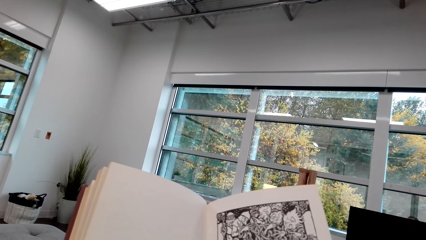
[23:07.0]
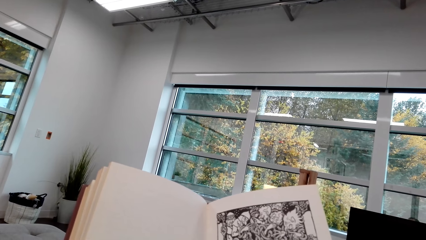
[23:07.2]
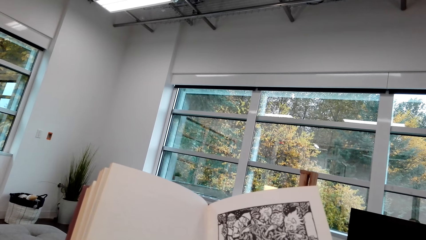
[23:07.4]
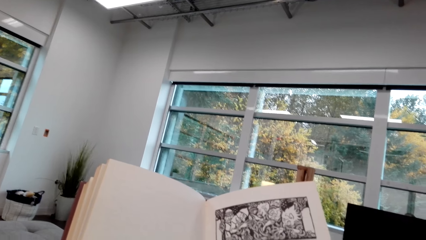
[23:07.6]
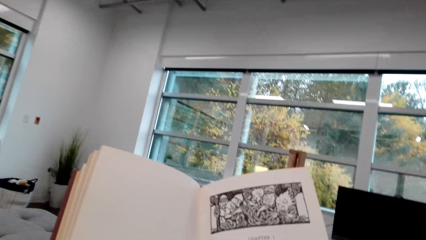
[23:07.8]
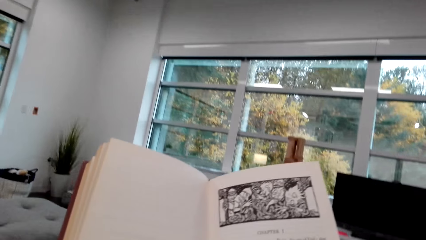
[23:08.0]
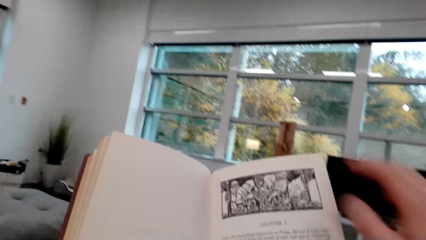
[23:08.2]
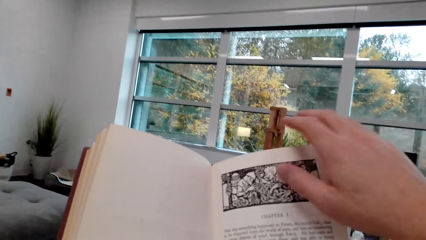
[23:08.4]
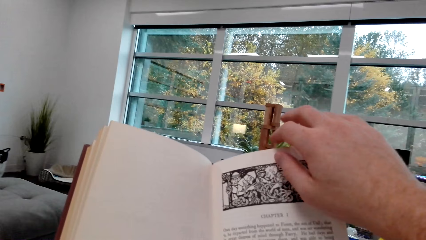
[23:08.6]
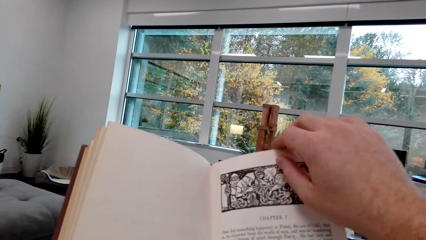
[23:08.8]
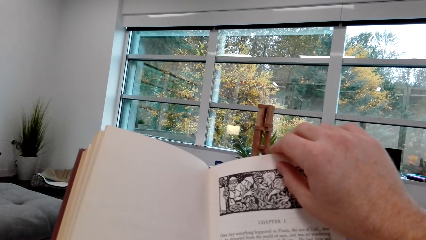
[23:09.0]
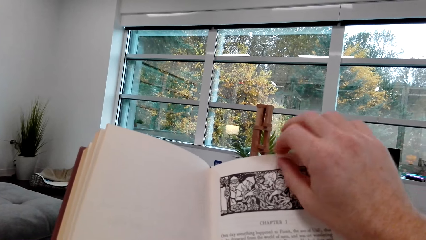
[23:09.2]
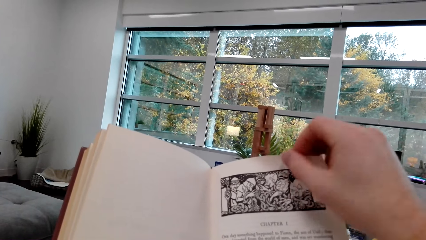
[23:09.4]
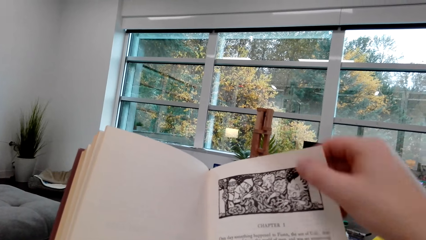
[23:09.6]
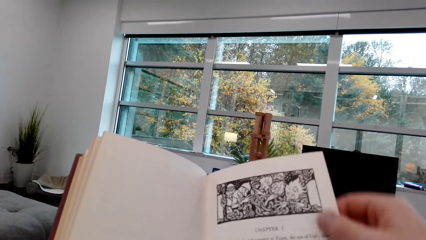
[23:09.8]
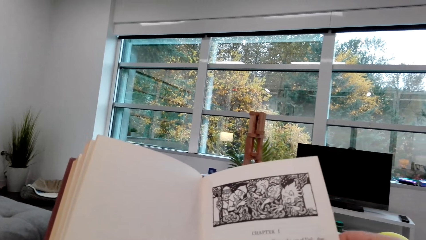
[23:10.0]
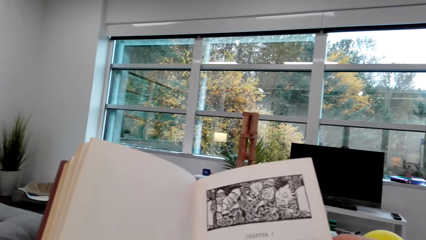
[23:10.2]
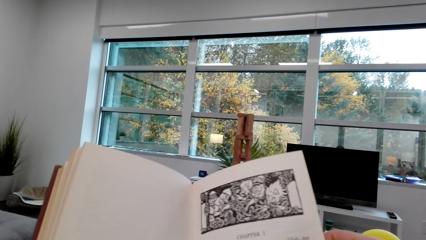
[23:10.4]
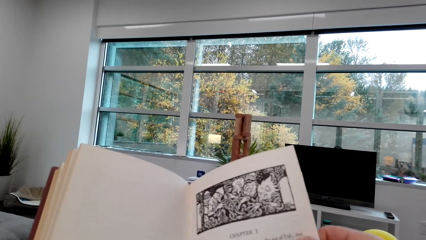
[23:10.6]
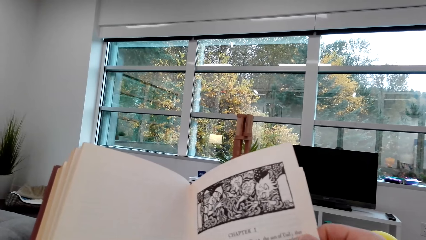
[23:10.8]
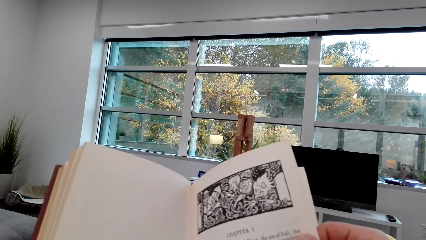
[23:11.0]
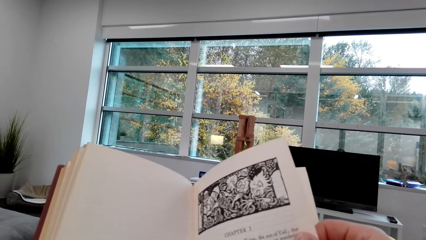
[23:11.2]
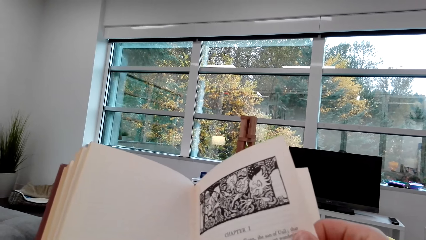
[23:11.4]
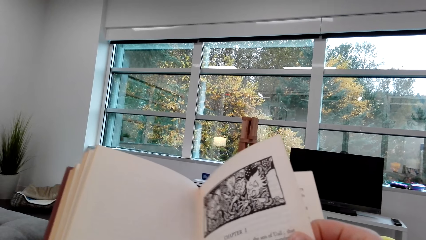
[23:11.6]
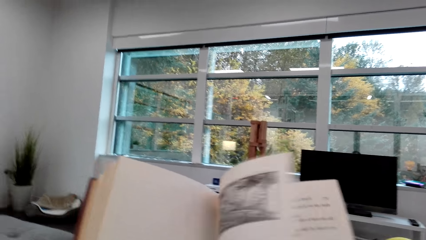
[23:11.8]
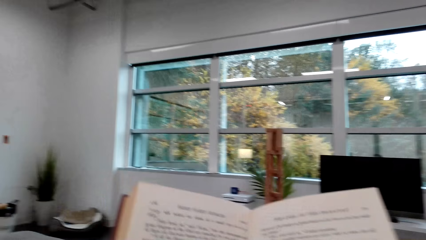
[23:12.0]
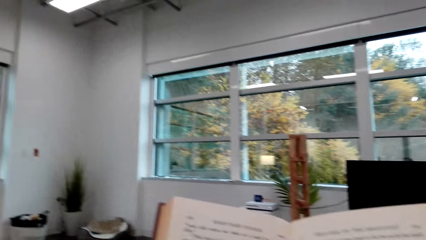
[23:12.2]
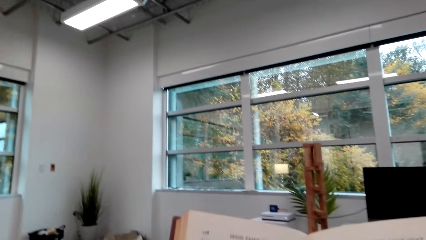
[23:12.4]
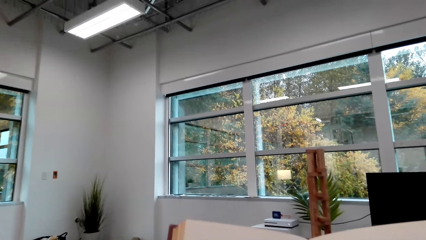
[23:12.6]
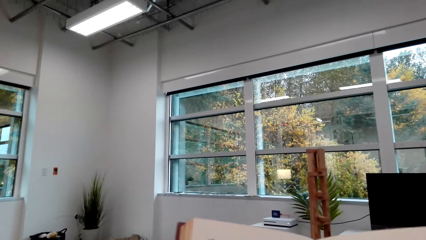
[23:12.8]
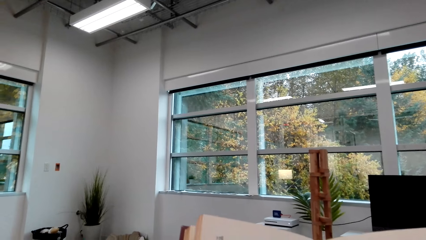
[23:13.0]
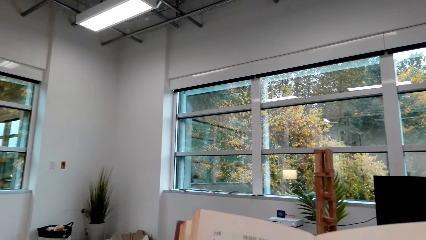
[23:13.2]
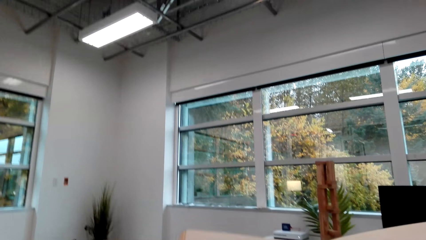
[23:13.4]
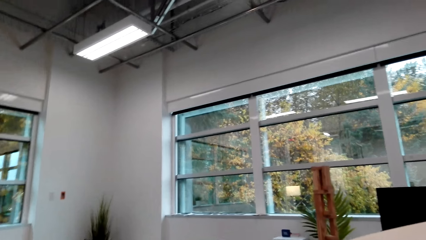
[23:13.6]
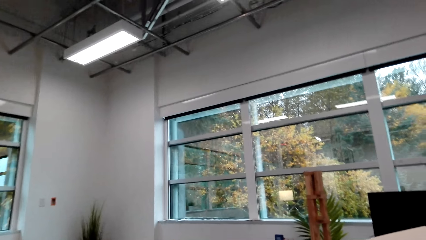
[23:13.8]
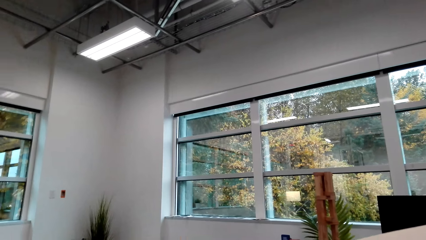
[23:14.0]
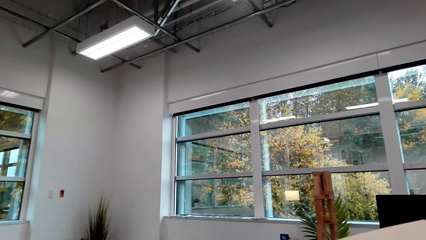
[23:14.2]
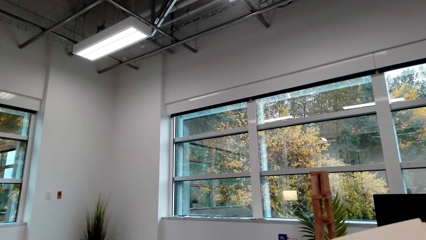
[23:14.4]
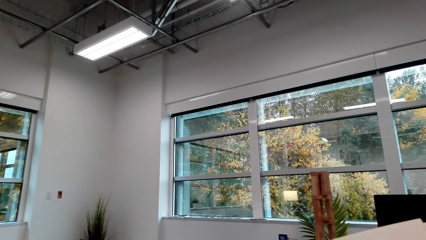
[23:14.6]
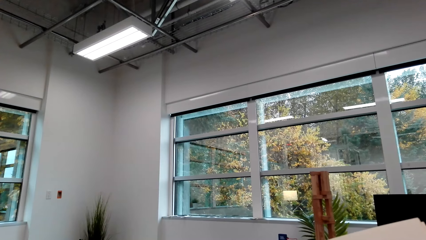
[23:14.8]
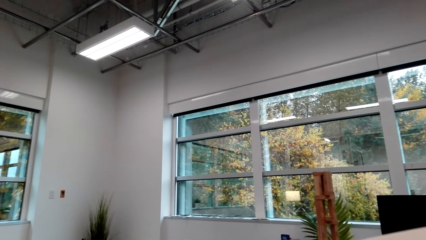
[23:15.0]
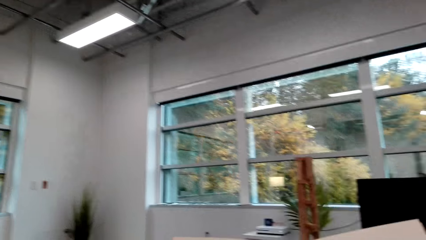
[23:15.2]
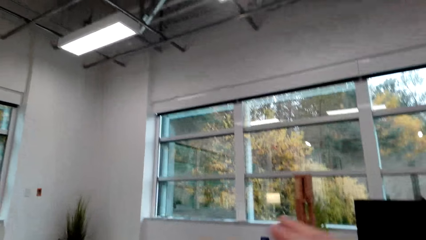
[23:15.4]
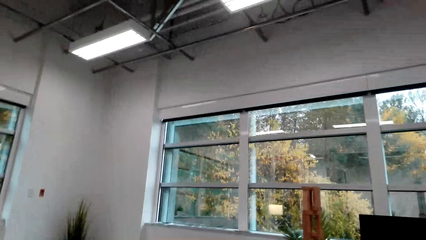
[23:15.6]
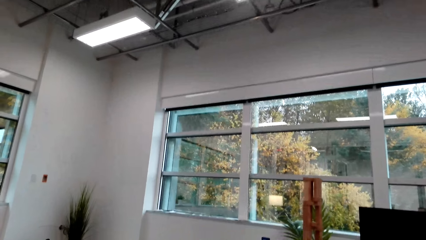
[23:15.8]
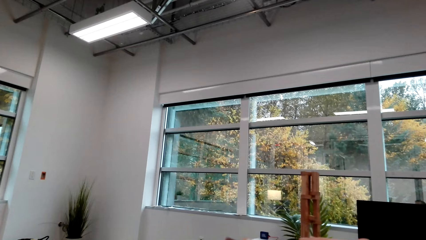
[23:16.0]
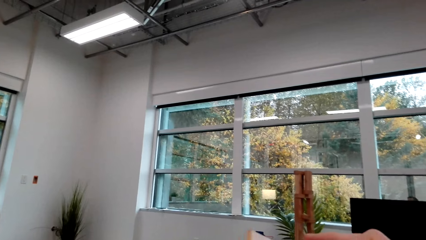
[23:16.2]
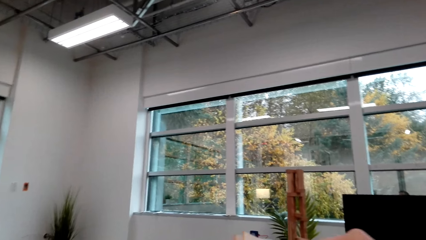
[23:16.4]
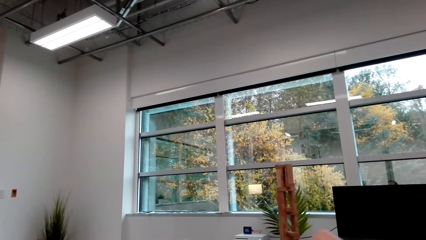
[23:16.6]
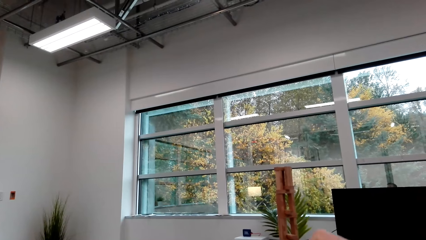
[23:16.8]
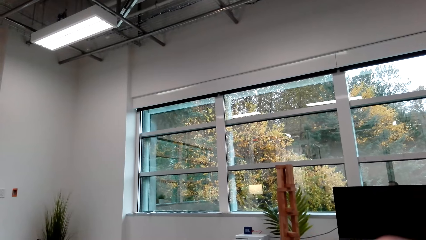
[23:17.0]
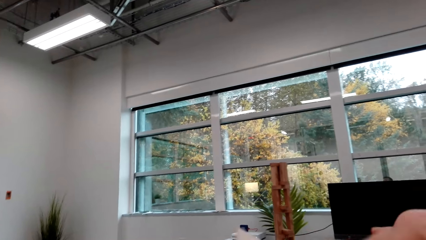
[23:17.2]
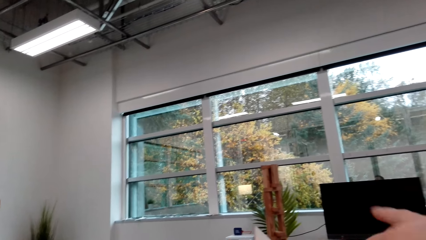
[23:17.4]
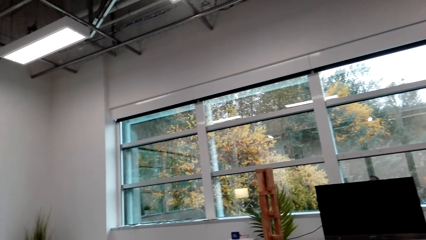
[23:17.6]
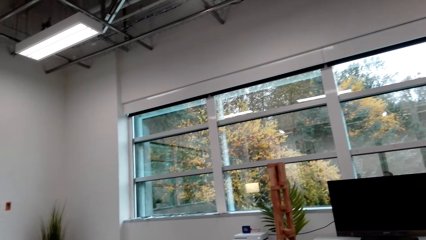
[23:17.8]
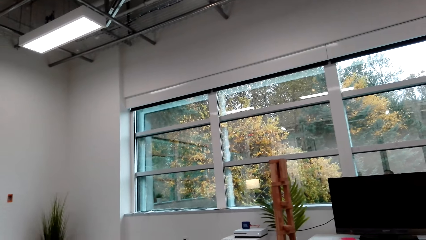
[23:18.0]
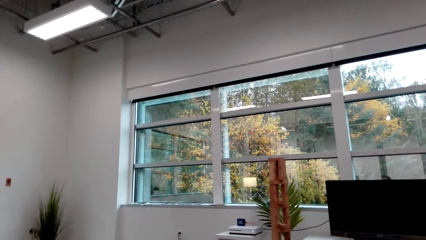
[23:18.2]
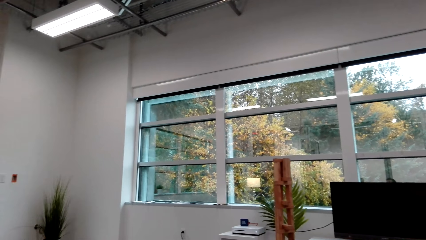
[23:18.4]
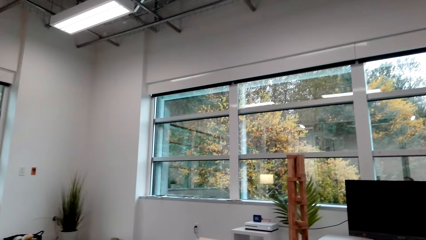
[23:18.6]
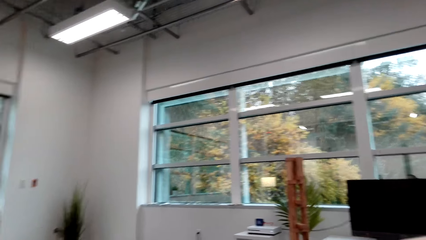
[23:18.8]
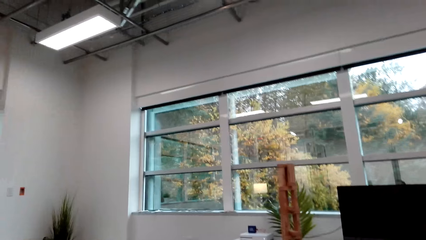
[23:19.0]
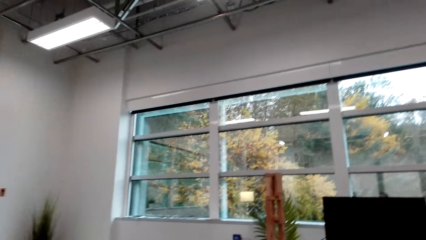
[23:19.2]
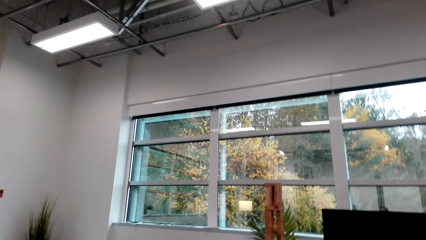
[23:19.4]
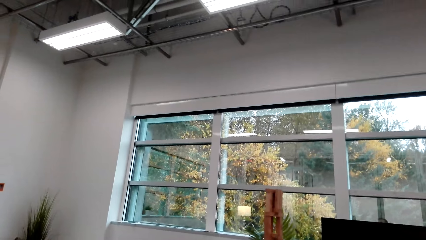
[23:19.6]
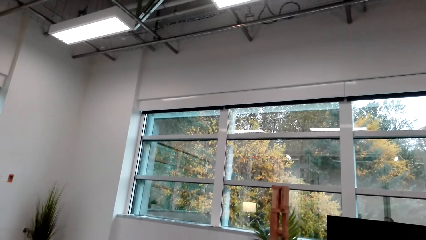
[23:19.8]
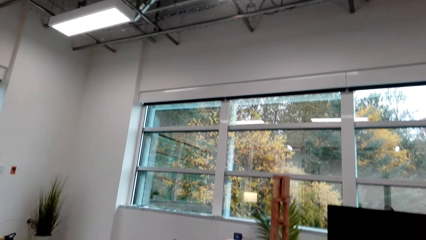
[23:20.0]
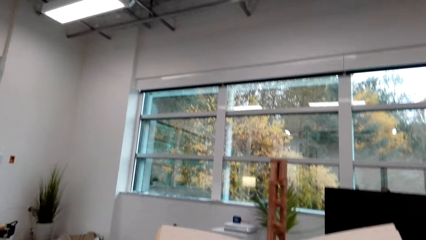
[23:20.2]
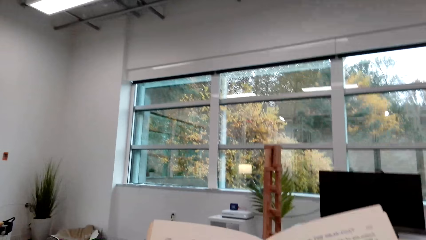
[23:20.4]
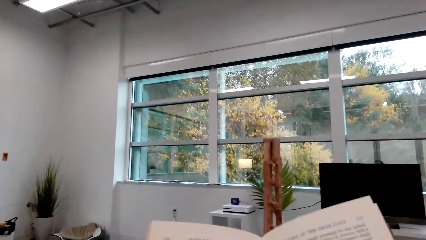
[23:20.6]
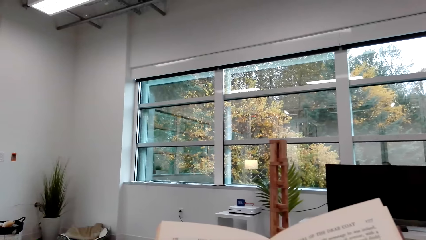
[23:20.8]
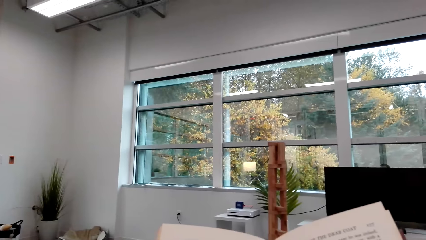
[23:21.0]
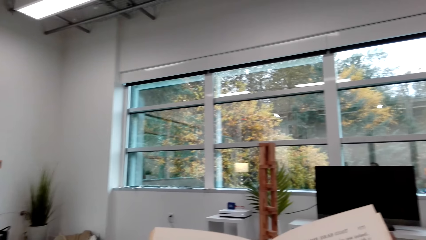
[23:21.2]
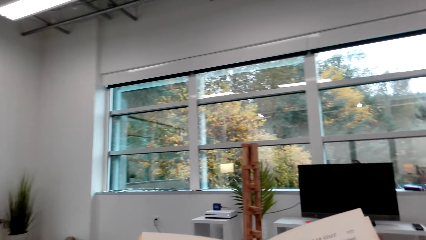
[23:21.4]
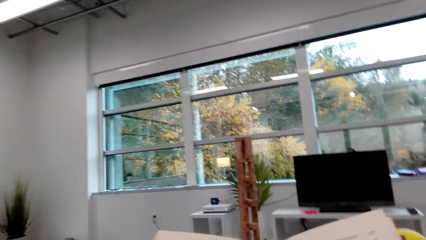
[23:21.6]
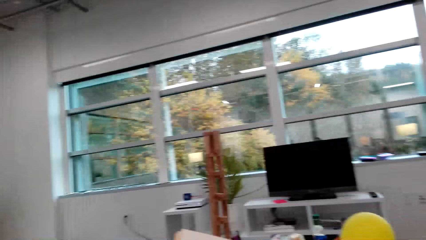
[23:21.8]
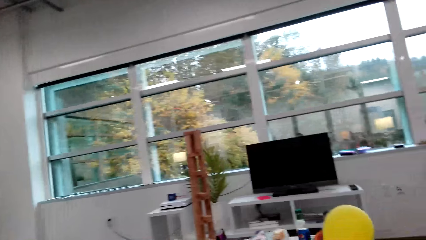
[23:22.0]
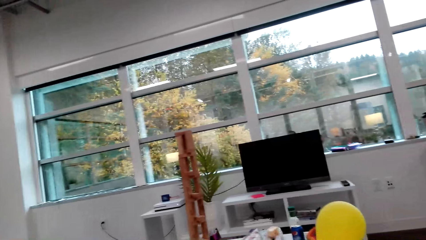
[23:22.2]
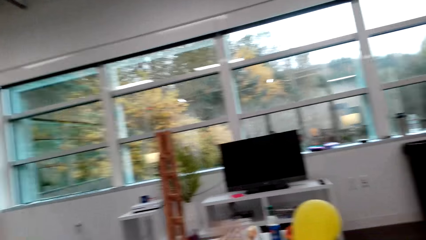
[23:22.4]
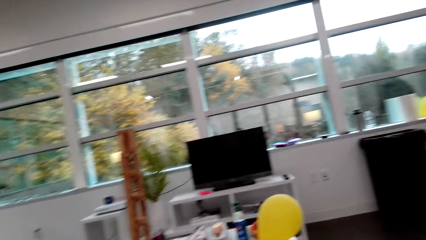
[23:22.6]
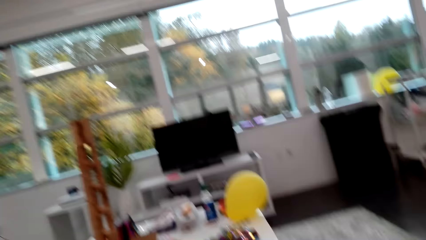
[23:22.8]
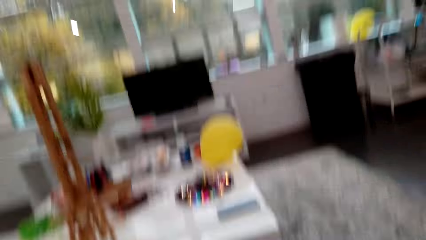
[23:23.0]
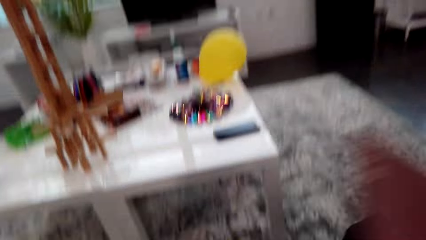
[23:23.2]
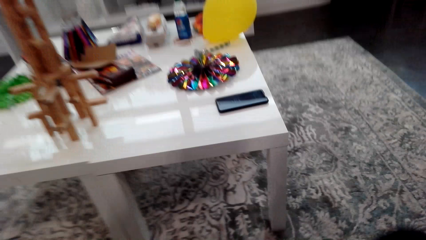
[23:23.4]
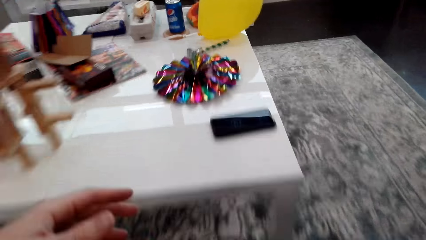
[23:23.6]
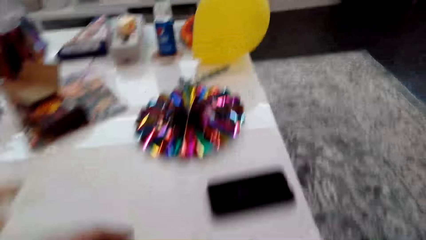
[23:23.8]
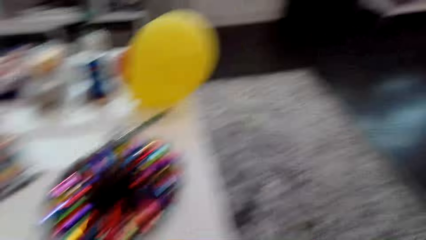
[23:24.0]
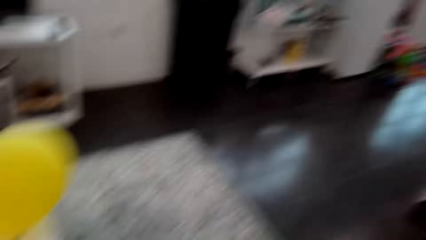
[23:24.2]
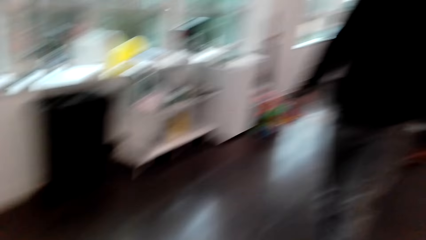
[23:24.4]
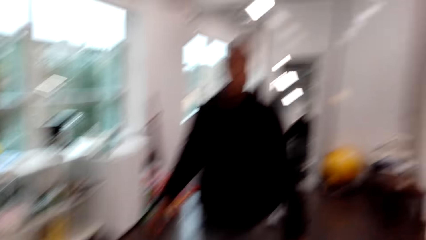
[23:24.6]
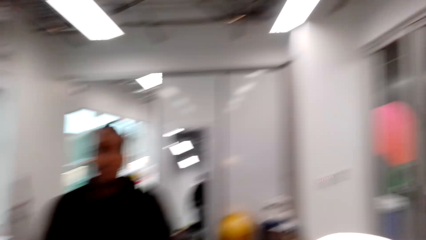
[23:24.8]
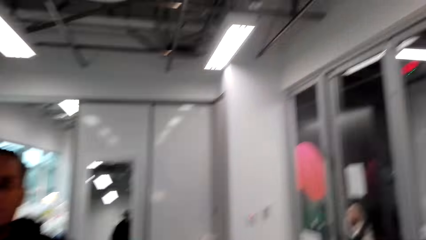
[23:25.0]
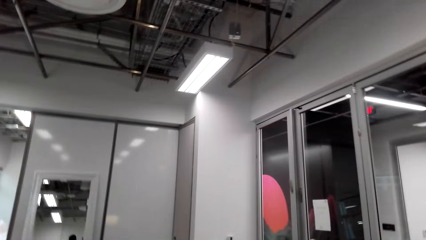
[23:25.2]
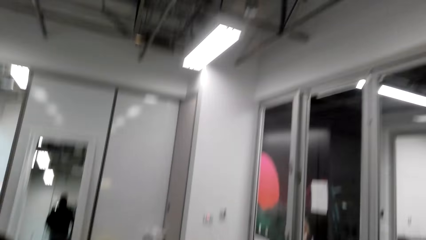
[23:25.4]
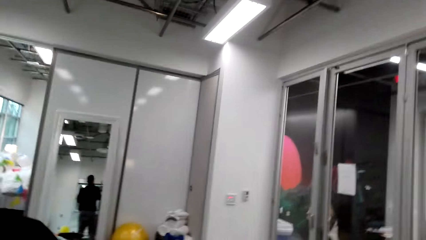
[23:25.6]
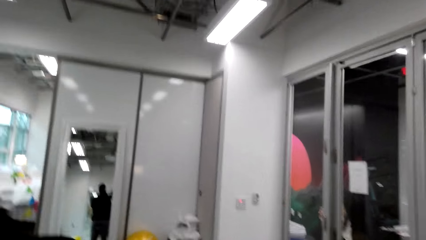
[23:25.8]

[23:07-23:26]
The camera wearer touches a page of the book. They lift a page, flip to the other page, read the book, and look around. They close the book. They get up and walk around.
